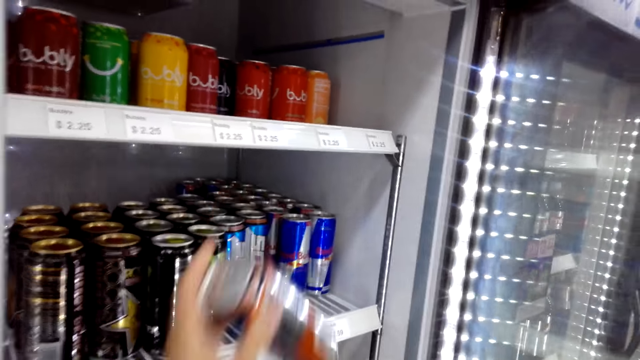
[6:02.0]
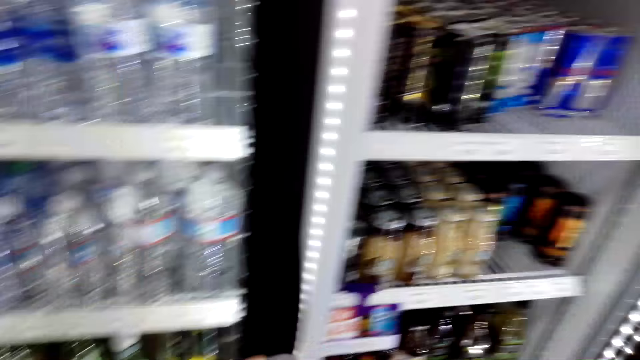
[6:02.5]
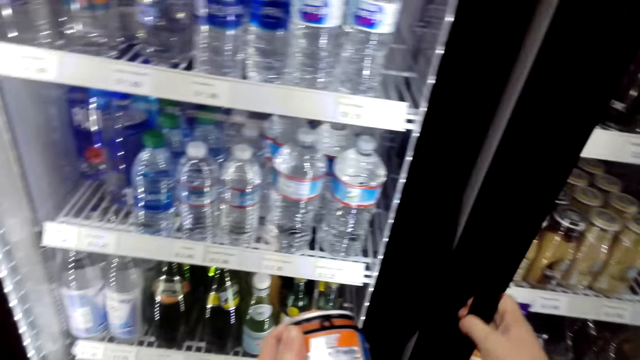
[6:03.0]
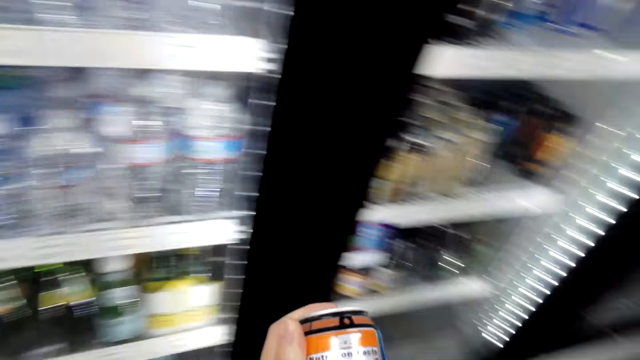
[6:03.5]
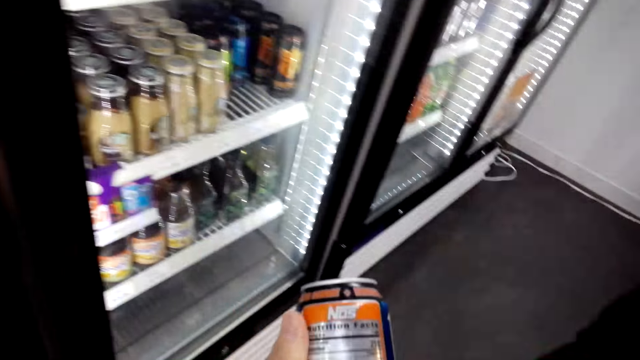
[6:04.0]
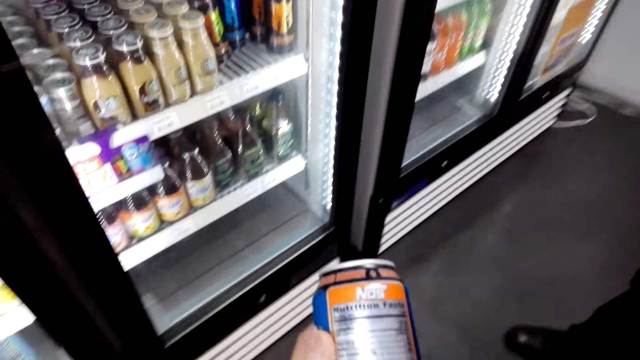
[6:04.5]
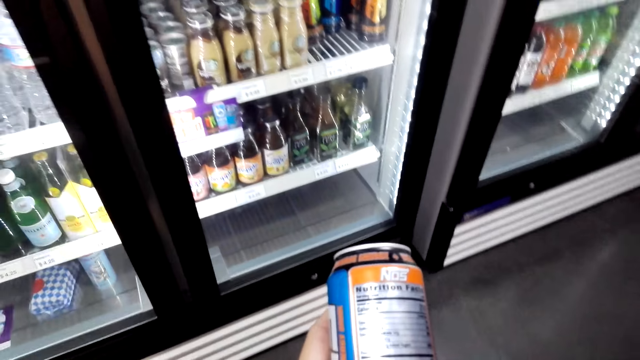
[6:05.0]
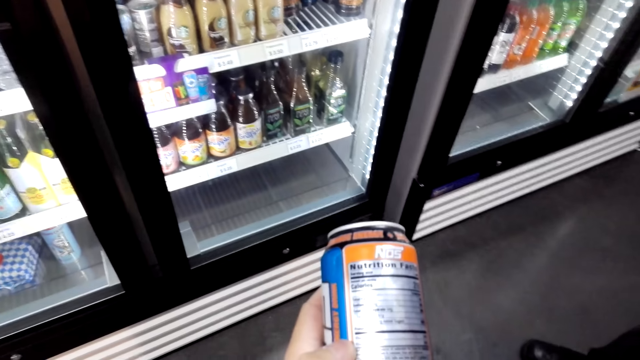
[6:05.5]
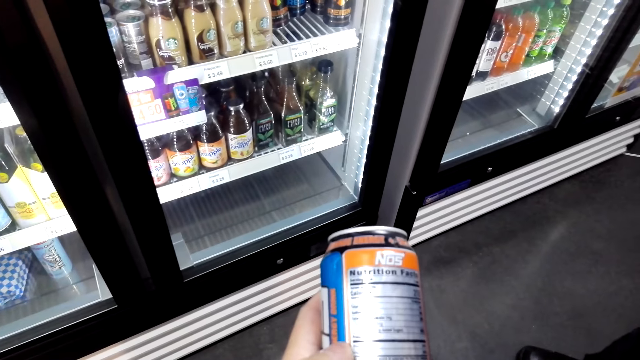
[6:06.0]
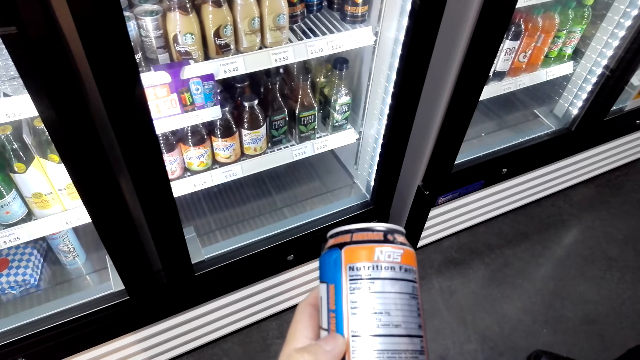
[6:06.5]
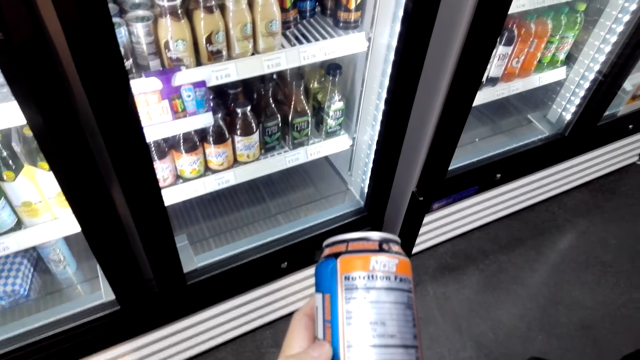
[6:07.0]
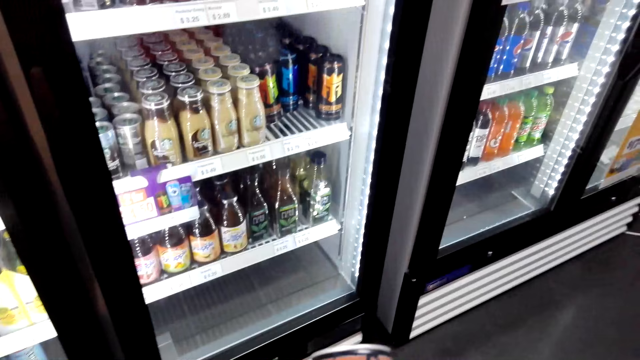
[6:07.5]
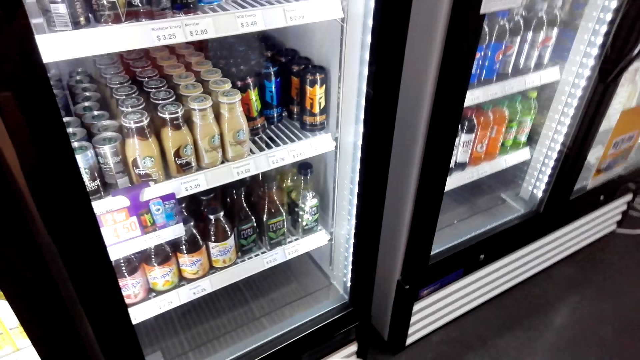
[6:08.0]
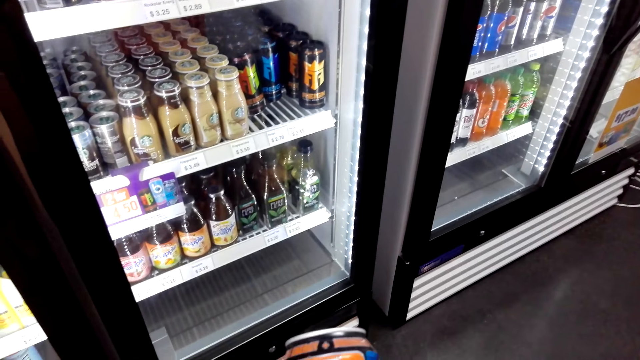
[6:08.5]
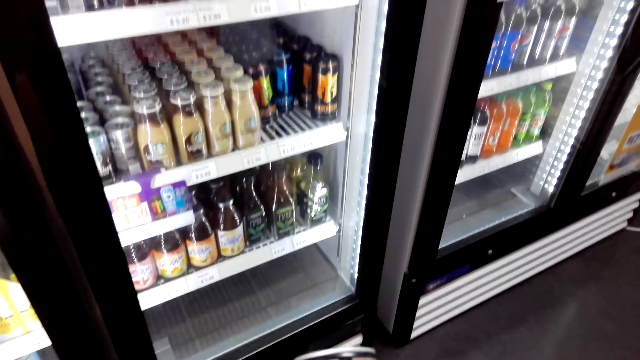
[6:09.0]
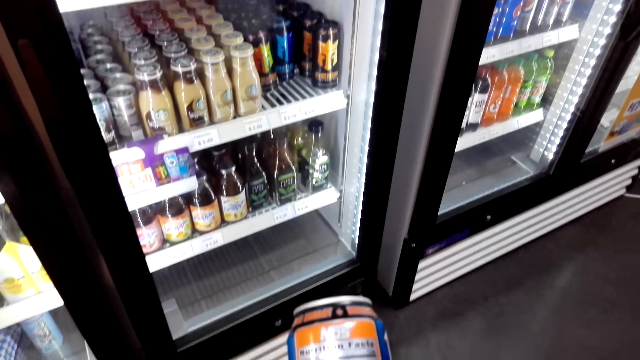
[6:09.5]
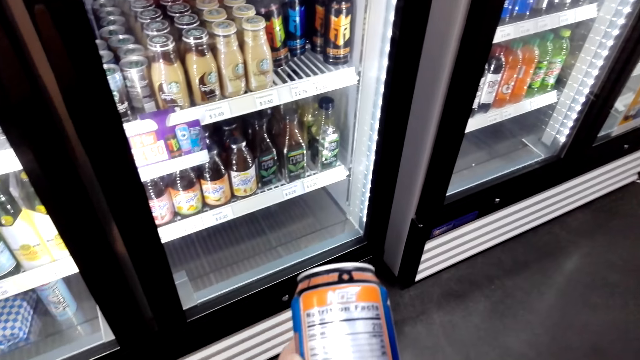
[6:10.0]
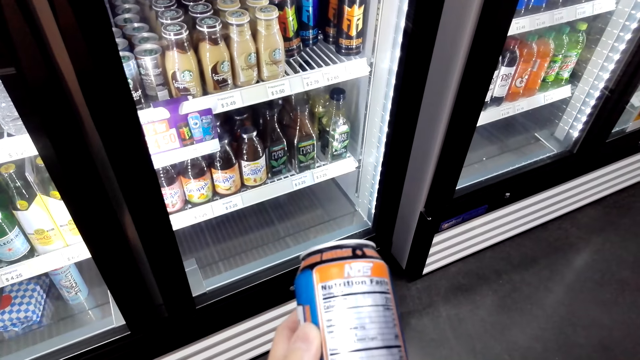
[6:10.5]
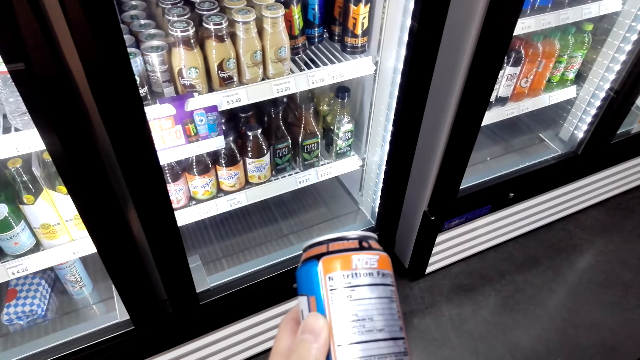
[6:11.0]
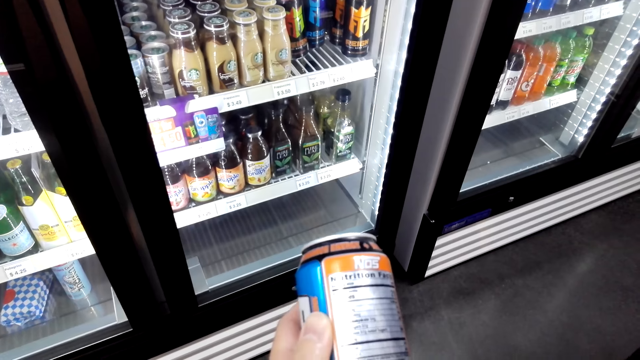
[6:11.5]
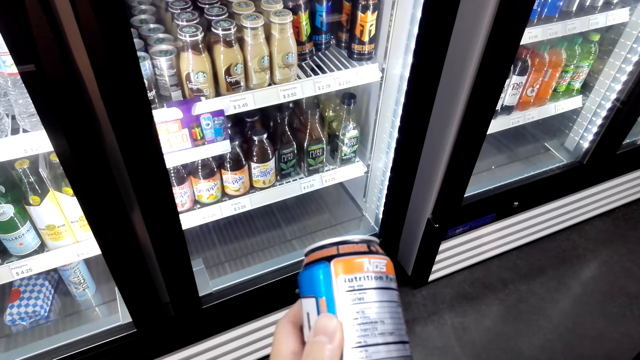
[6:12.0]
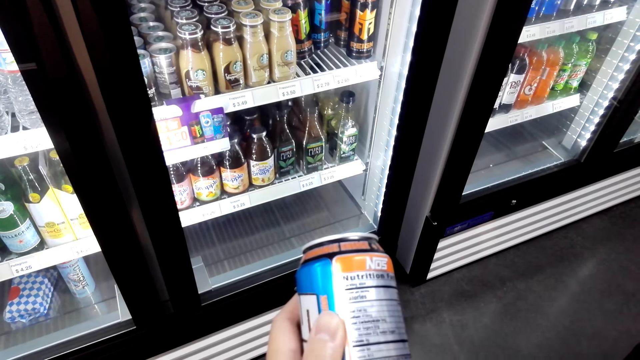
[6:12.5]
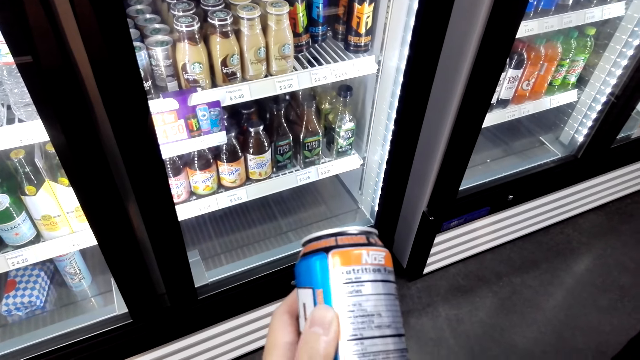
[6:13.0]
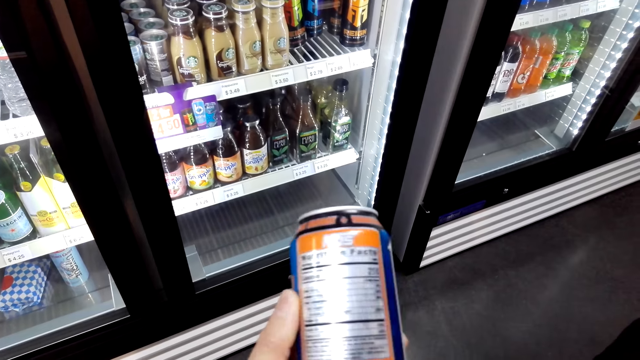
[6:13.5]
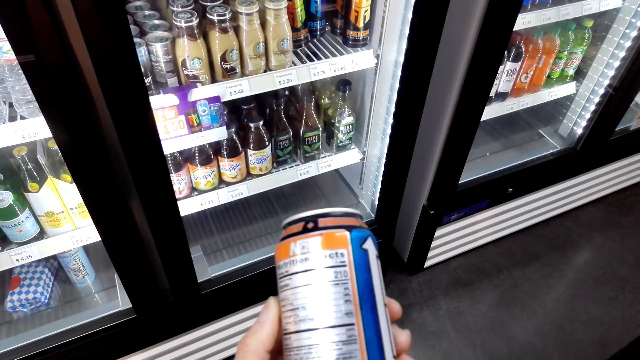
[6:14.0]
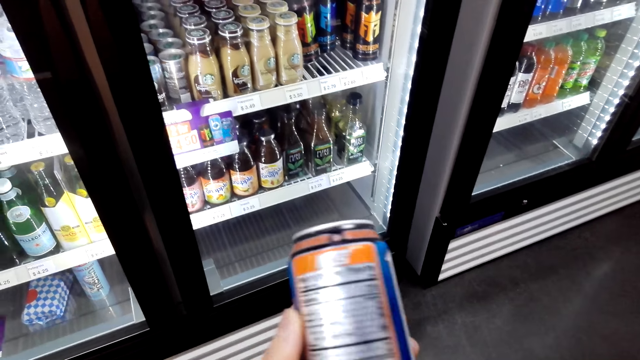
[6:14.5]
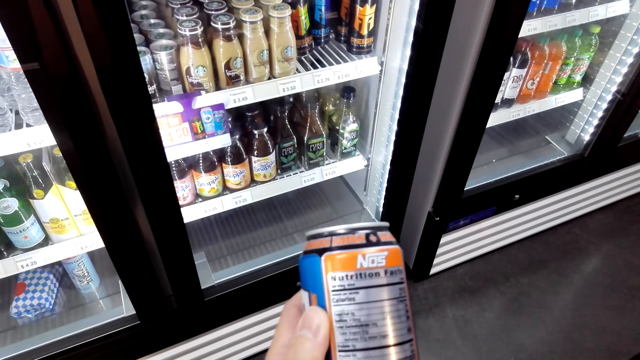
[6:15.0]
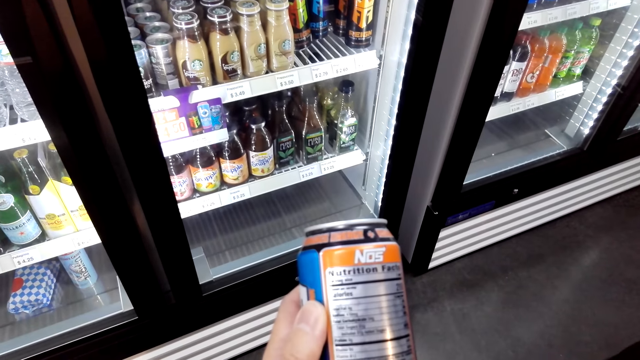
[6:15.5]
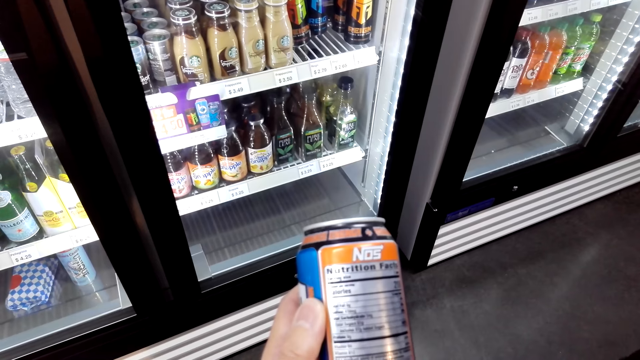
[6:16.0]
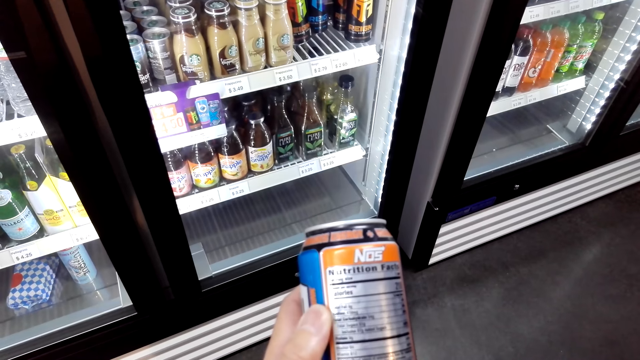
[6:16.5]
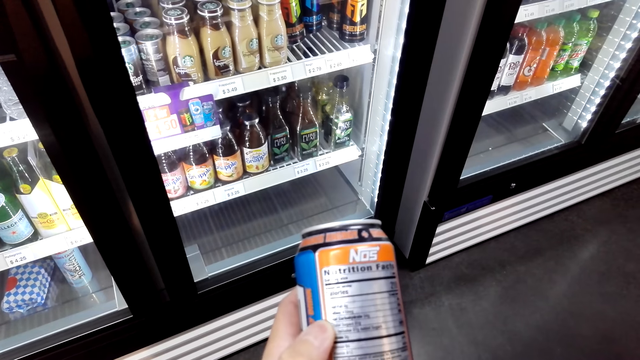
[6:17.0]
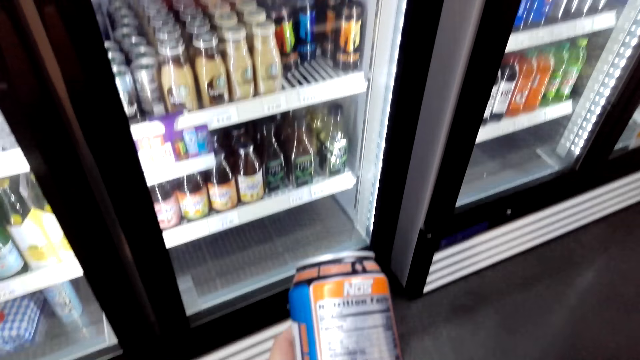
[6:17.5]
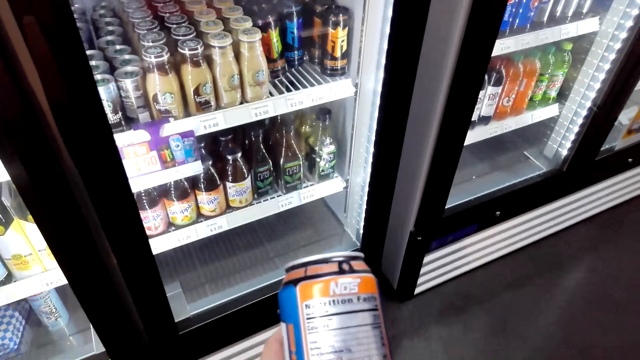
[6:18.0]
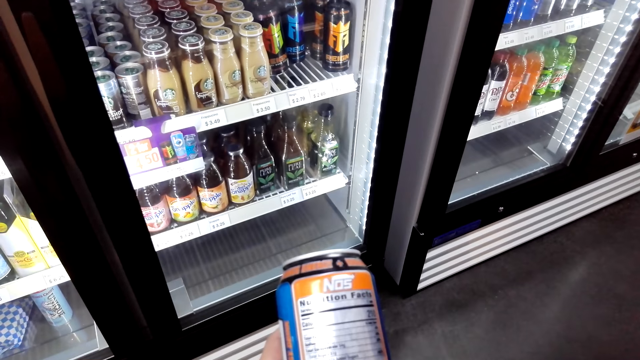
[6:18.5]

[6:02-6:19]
The camera wearer takes a son energy drink. They close the fridge. They look at the son energy drink. They interact with a man.

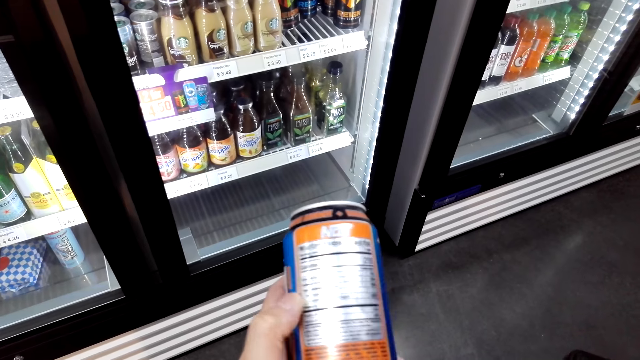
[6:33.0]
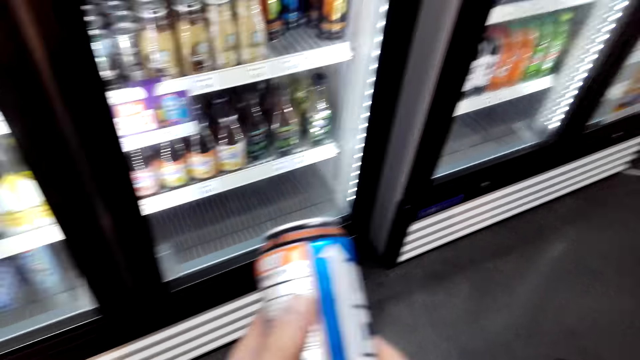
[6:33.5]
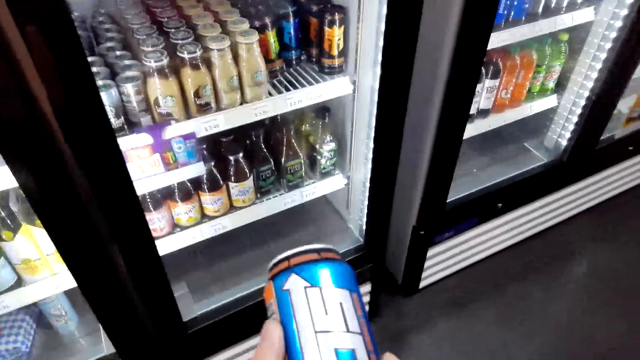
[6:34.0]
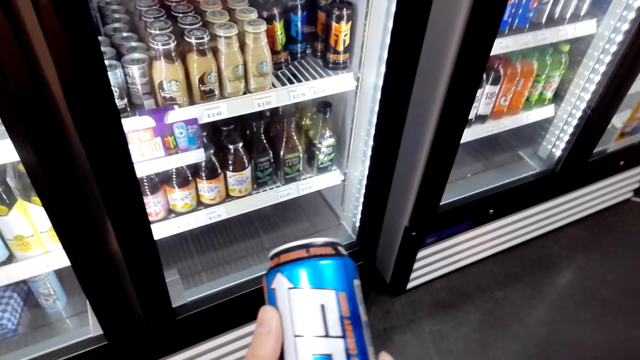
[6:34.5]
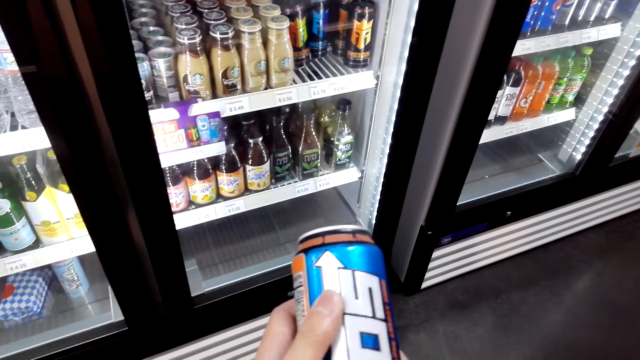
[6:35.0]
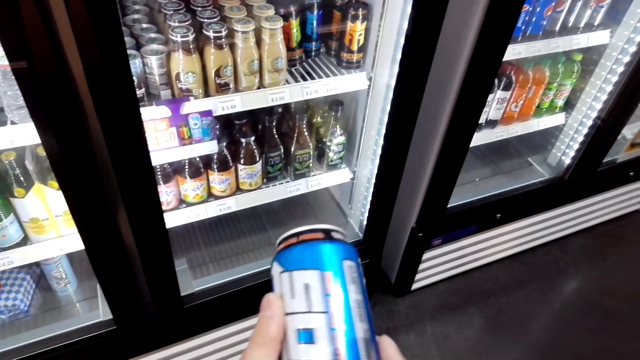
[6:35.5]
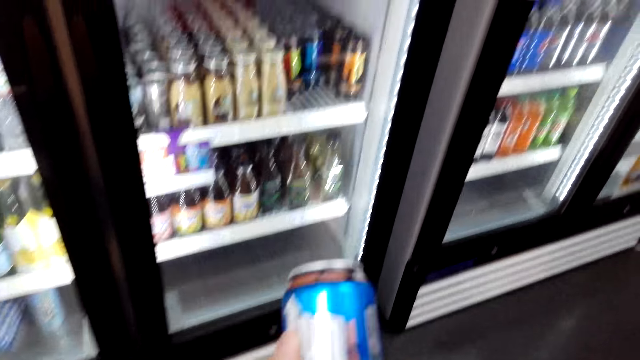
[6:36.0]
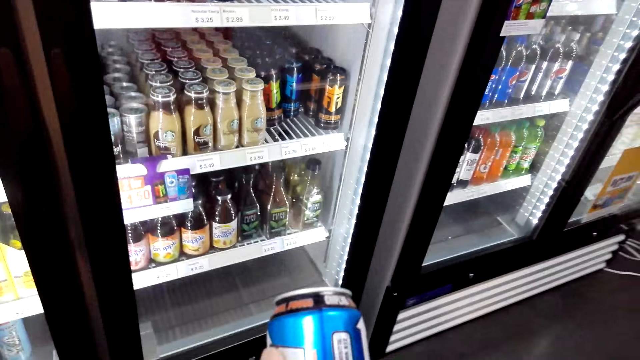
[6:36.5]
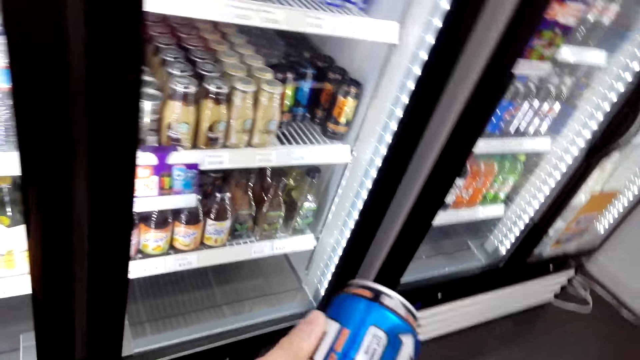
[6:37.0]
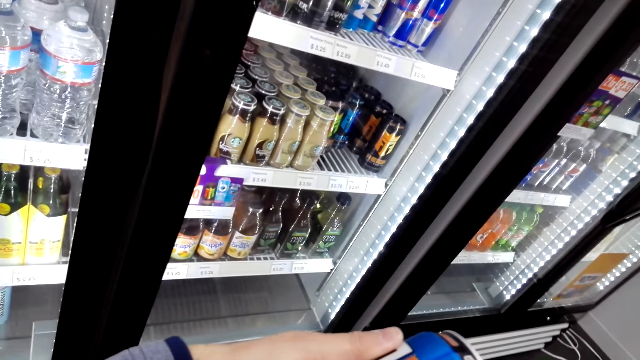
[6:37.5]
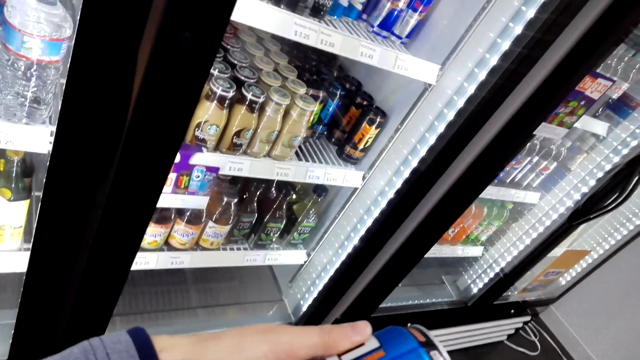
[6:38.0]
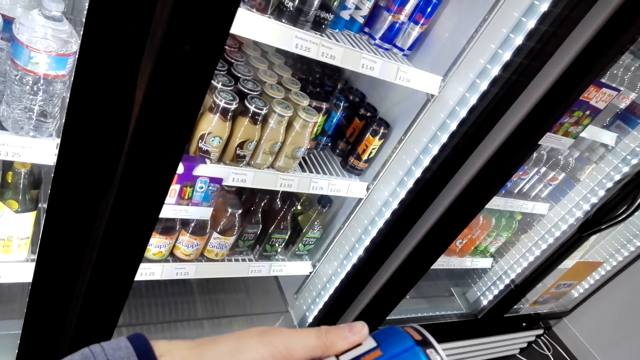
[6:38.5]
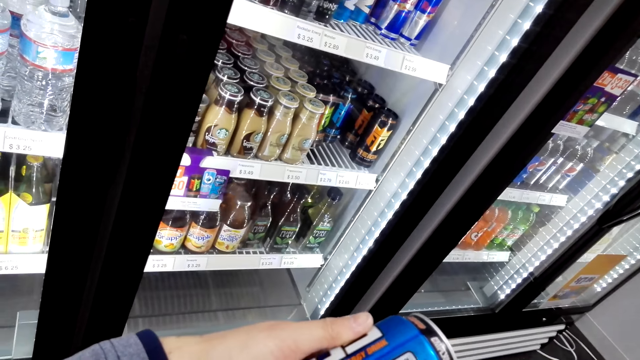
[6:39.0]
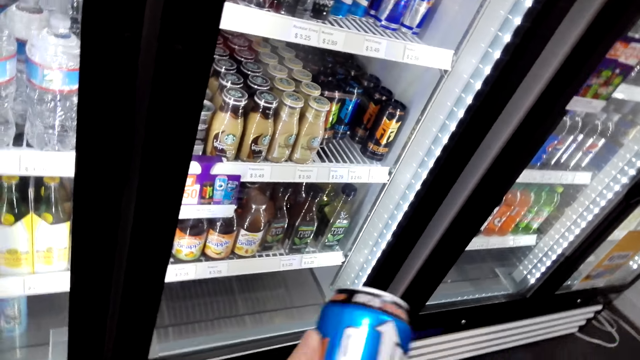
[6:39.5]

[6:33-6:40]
The camera wearer moves the son energy drink can in his hand.
